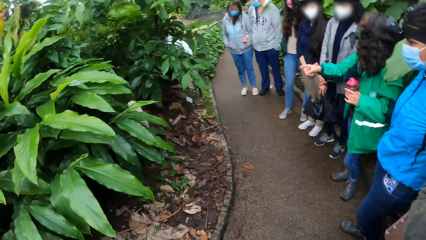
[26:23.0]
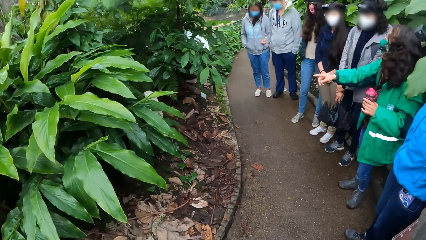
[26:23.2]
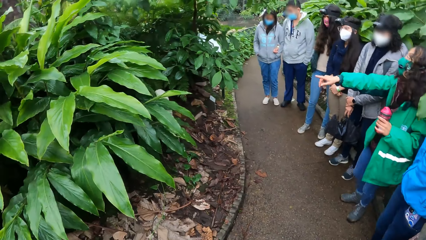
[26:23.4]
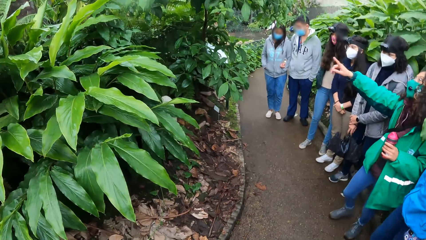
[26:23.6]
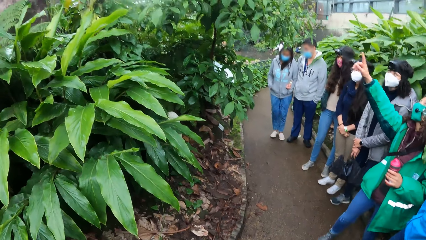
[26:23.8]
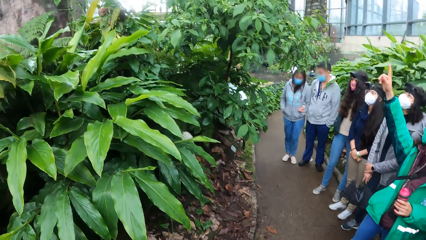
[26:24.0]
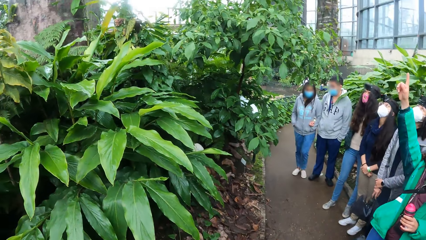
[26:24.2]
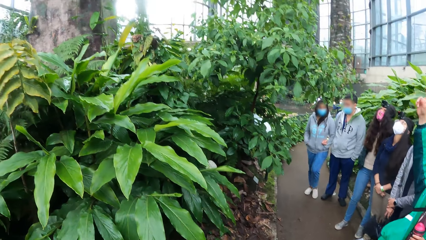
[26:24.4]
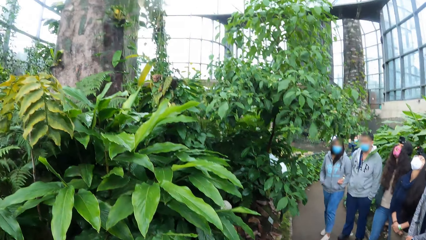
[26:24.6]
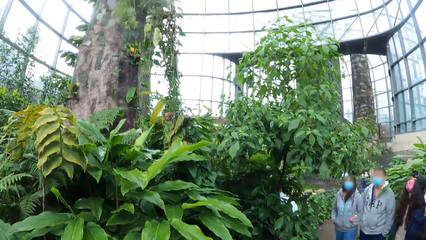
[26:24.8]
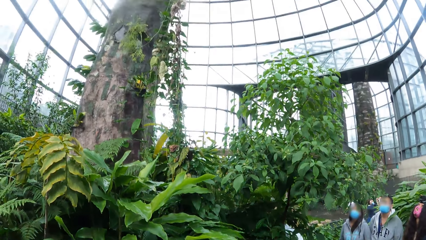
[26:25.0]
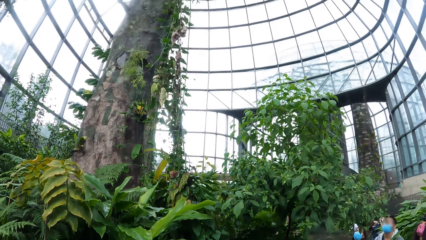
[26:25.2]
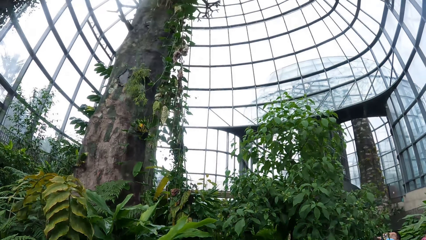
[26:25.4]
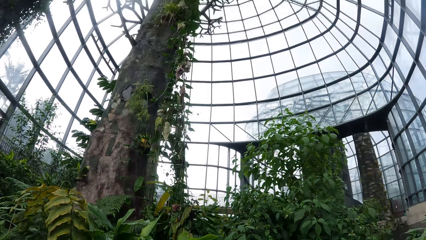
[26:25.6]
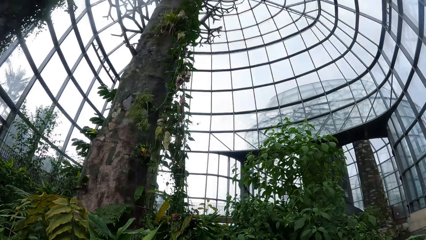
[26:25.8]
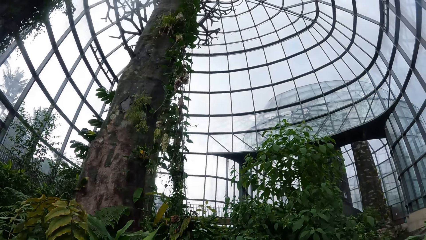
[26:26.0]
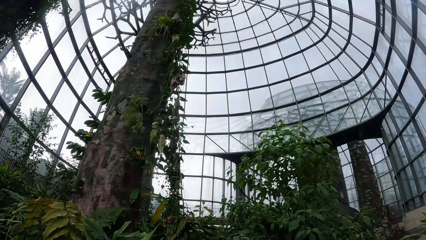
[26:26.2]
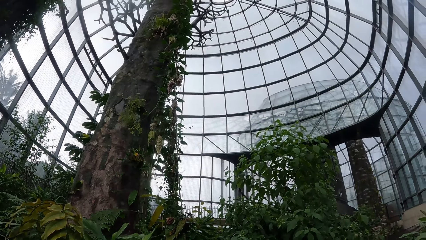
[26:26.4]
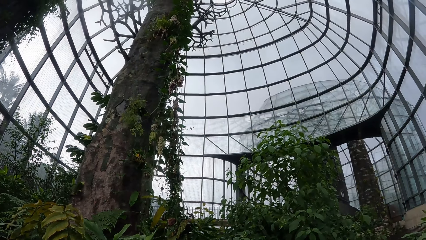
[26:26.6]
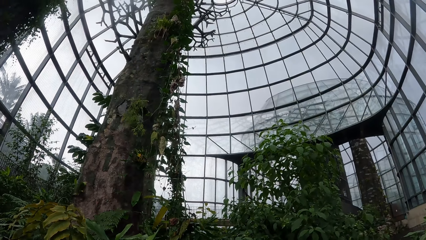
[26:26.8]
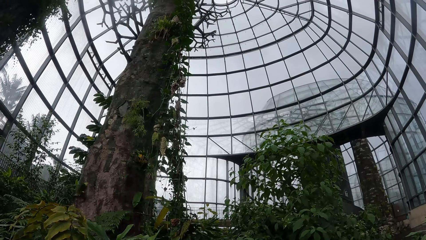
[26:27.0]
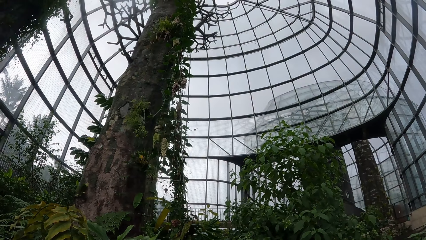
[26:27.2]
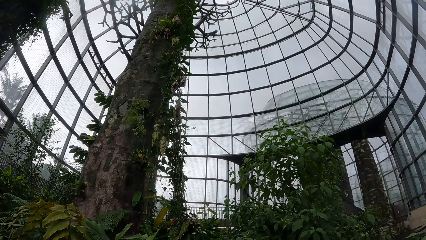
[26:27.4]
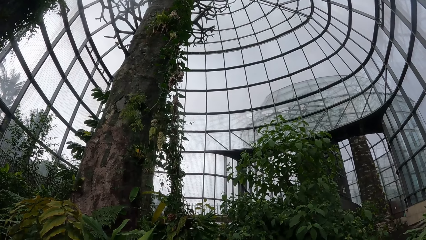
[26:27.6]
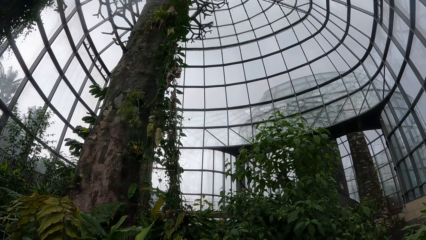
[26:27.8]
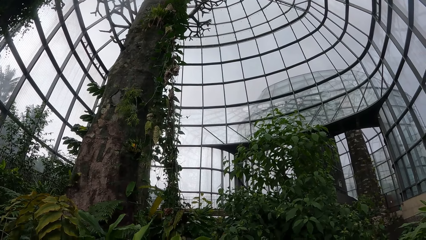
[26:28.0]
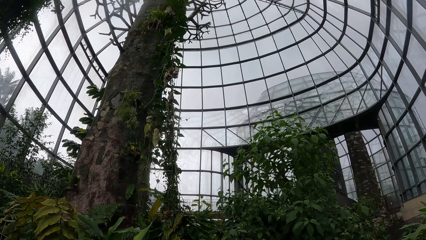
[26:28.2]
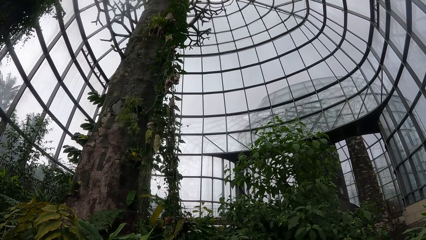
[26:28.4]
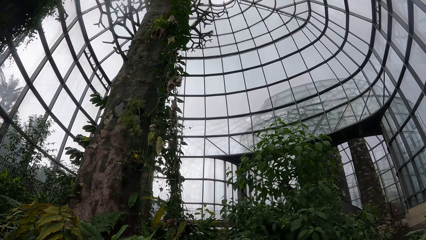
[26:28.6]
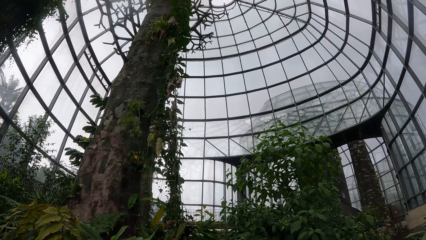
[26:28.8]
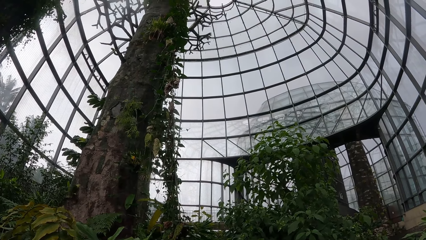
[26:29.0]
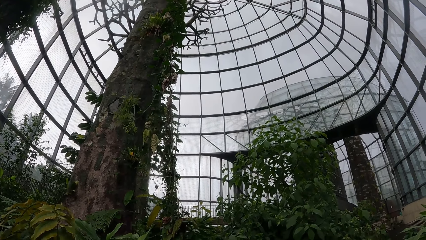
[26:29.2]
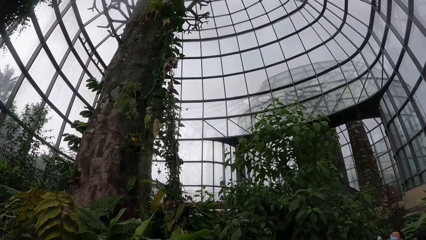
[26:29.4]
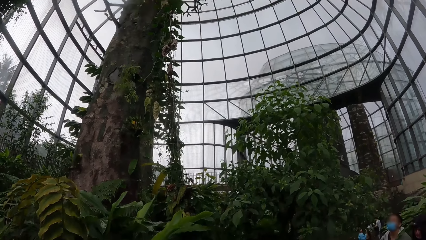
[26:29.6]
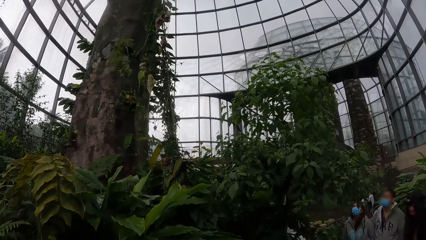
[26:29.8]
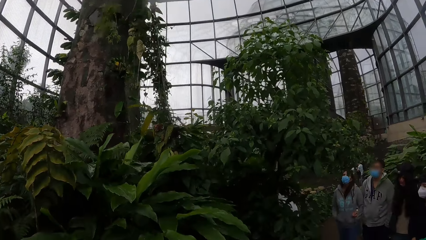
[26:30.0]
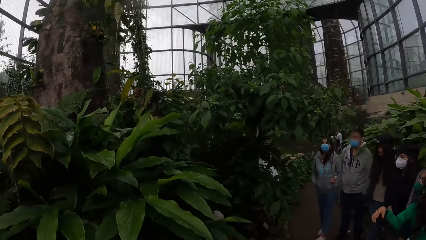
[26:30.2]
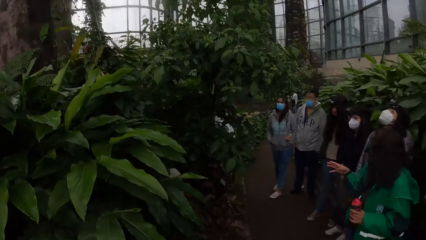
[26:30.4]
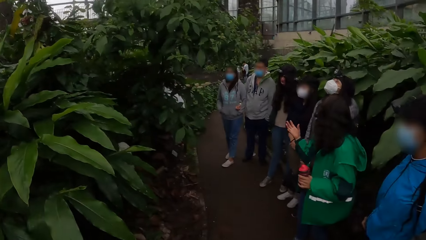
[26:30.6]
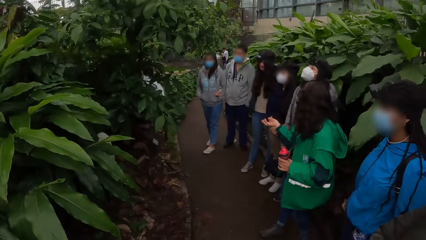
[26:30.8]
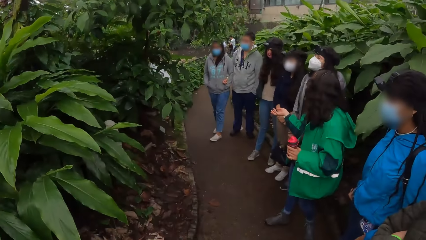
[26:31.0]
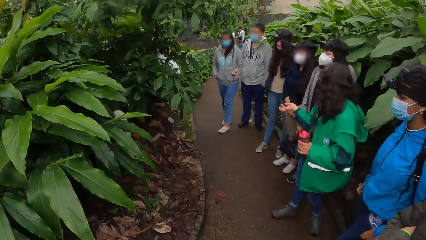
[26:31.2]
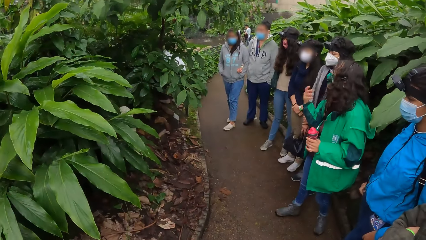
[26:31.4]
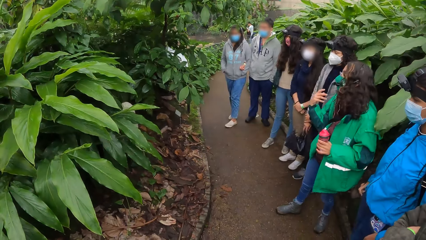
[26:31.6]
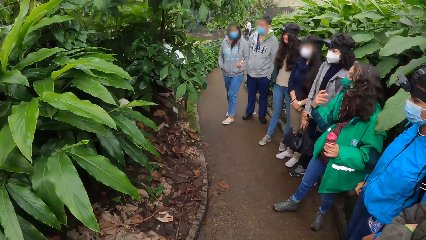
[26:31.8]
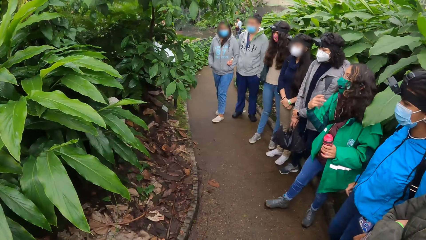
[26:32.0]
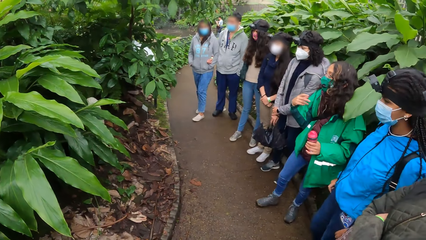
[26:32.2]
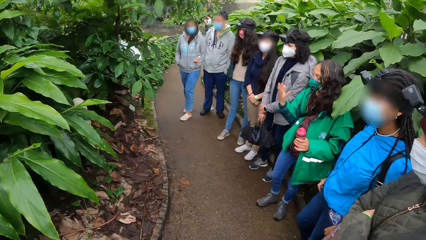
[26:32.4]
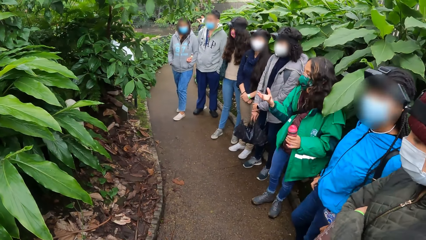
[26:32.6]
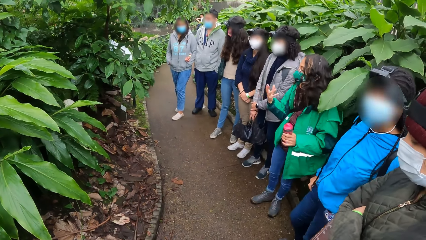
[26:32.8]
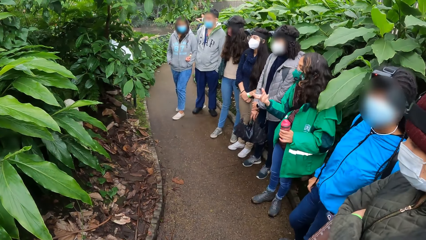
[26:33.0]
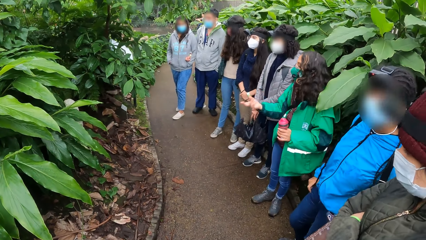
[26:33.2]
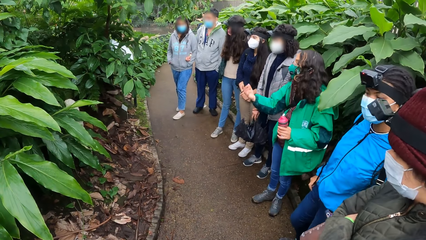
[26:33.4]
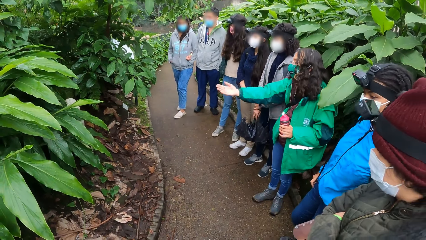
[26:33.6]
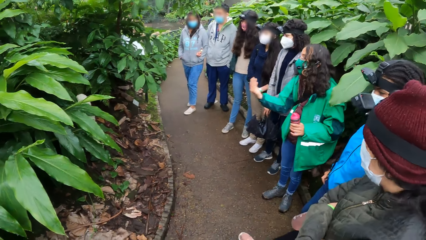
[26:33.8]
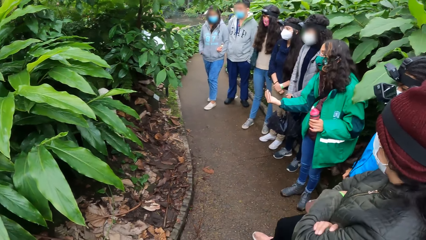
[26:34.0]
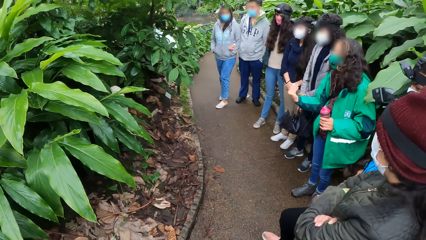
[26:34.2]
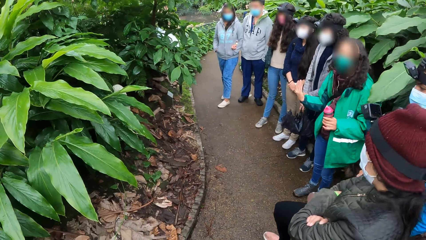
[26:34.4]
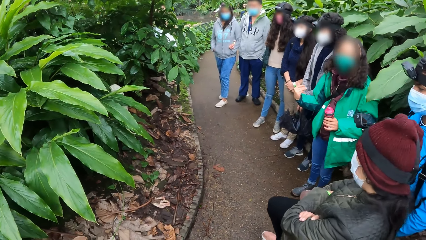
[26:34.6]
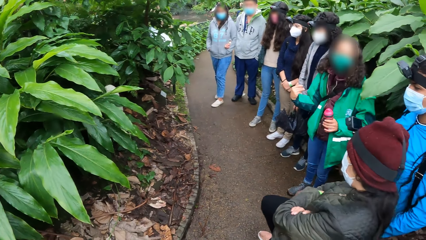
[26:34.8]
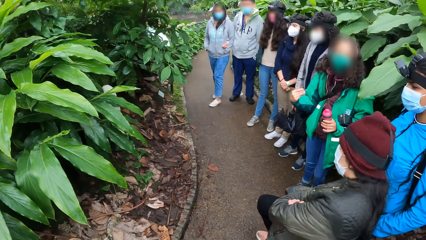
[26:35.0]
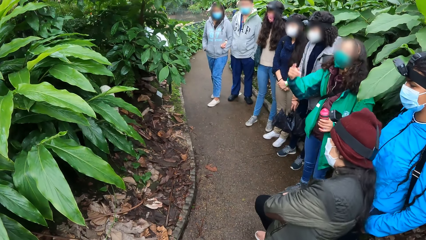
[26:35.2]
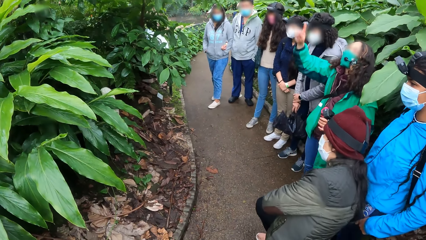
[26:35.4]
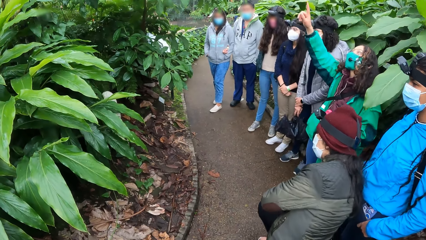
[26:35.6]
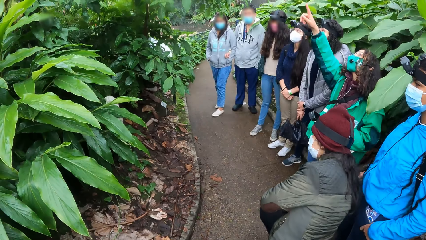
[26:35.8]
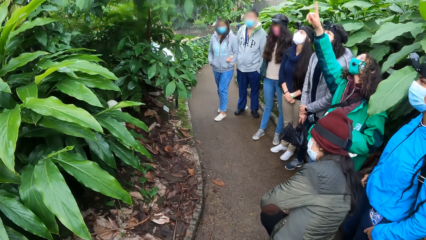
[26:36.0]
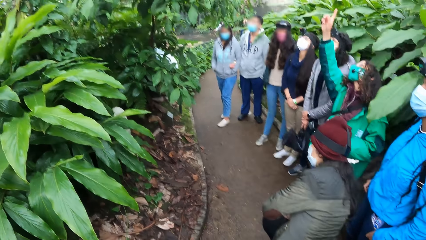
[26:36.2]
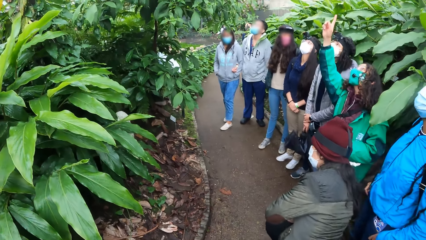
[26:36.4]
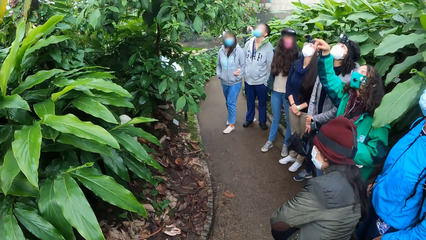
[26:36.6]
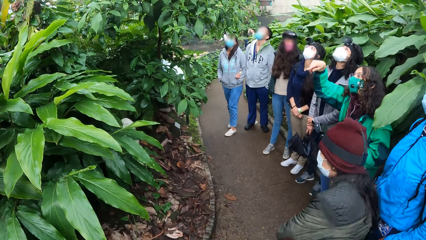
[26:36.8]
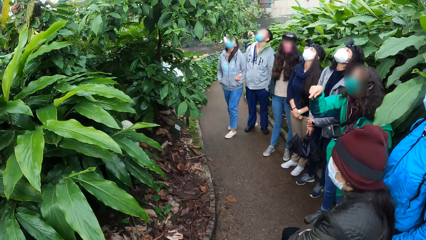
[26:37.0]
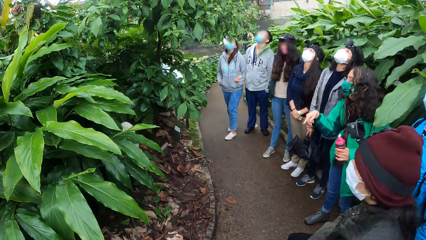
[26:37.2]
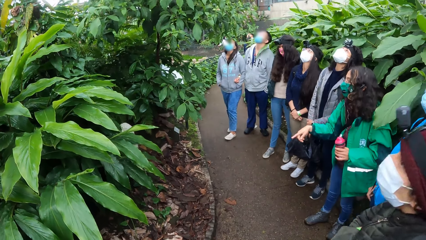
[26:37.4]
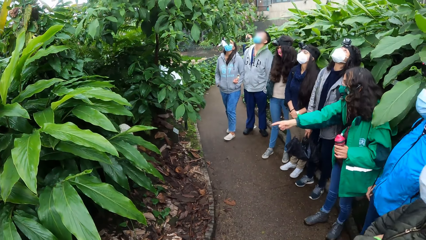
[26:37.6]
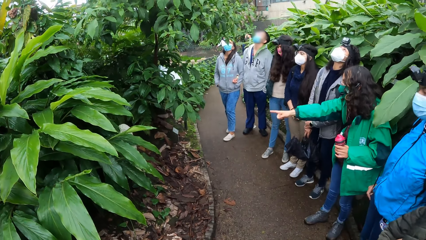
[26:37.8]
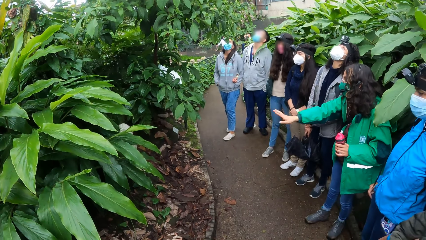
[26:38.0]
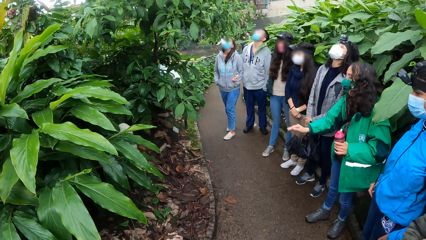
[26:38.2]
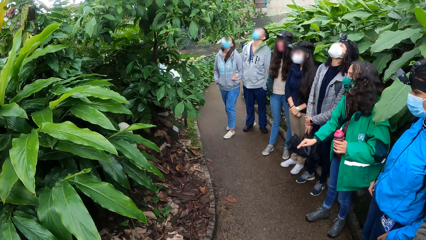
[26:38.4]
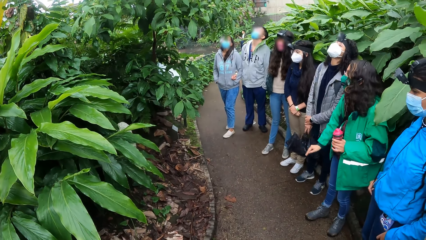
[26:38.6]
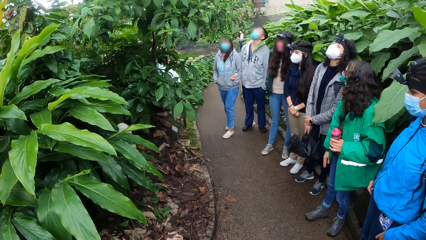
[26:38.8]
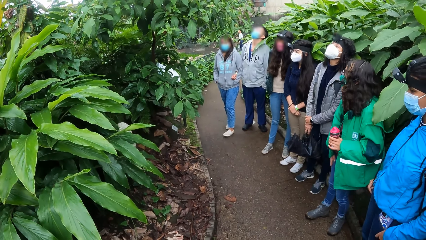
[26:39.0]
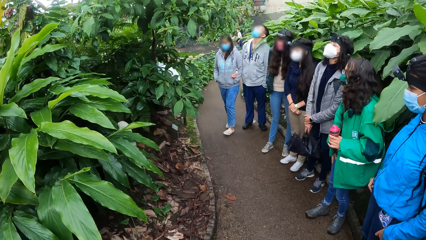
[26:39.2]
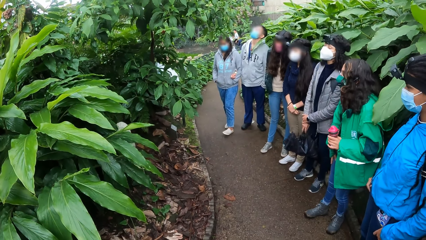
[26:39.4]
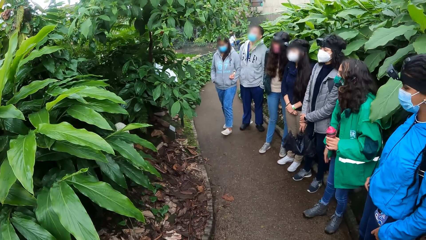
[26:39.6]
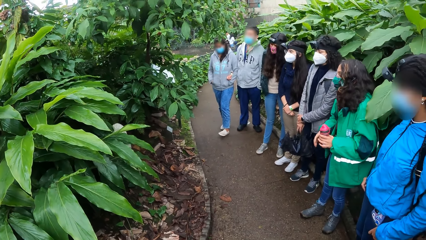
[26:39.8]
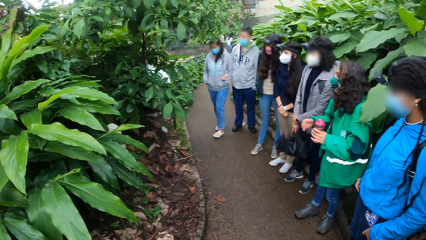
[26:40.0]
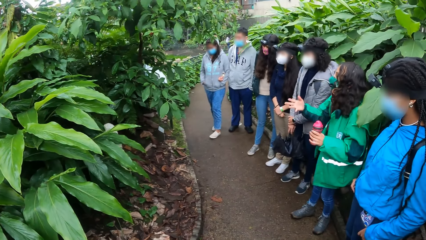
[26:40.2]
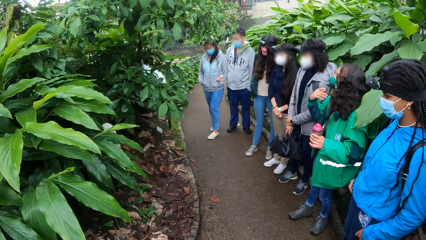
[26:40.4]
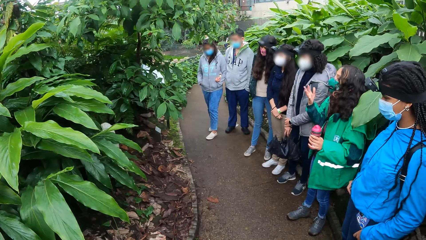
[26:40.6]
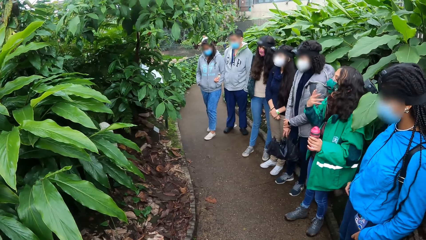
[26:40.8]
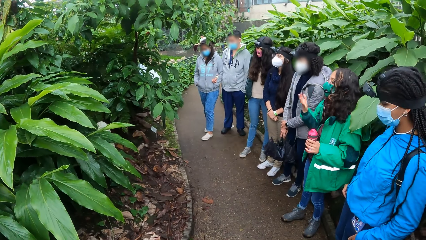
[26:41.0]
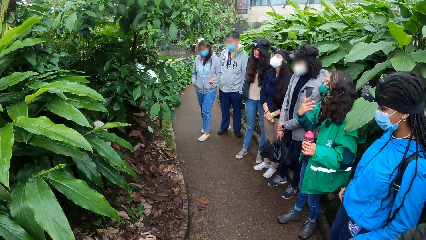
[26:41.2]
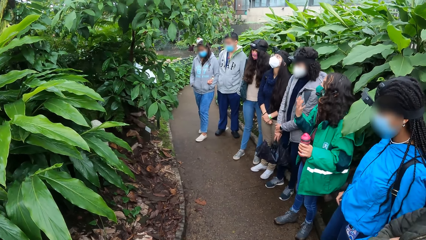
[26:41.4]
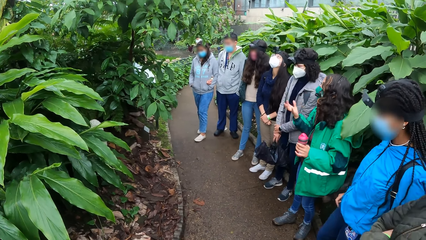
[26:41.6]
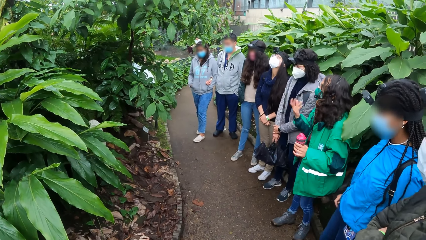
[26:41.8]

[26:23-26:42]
The woman explains the plants to the audience with gesture. The camera wearer looks up. Another woman bends her right knee and checks out the plants. She peeps through the bush and stands back in the line. The first woman explains the plants to the audience with gesture.
